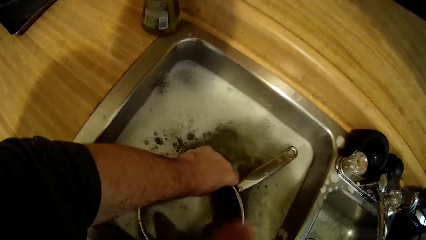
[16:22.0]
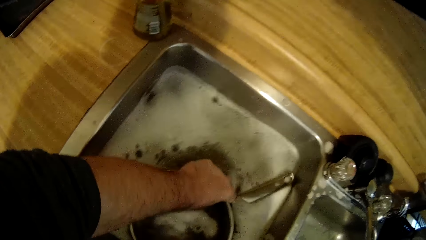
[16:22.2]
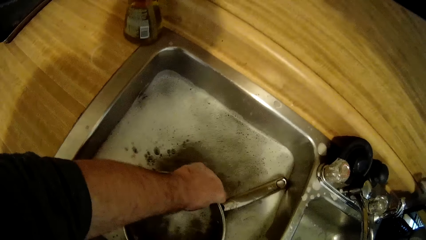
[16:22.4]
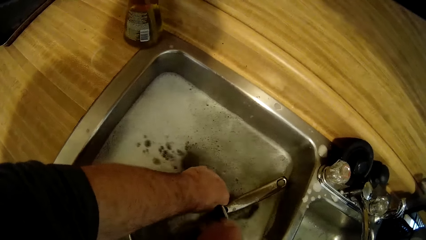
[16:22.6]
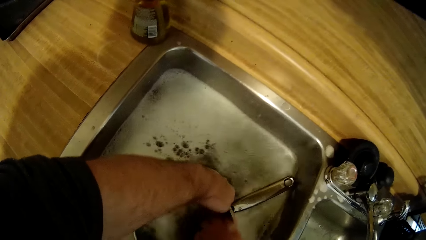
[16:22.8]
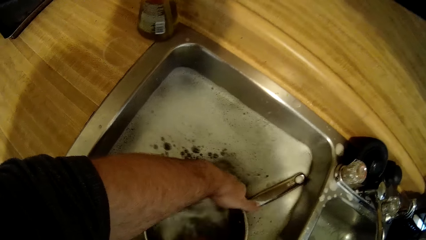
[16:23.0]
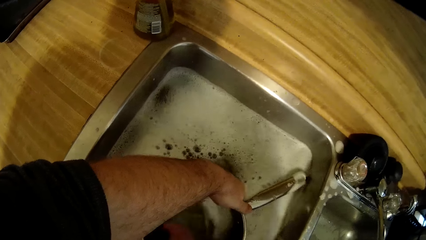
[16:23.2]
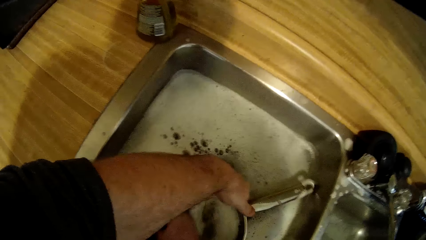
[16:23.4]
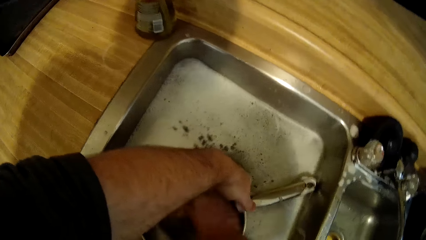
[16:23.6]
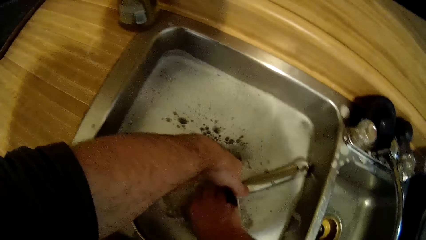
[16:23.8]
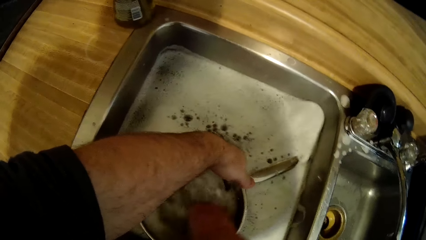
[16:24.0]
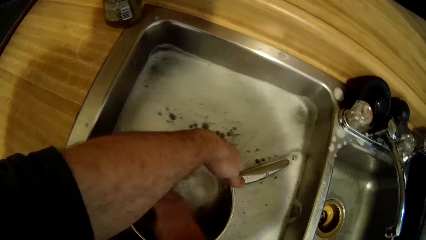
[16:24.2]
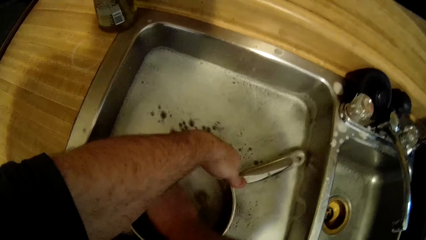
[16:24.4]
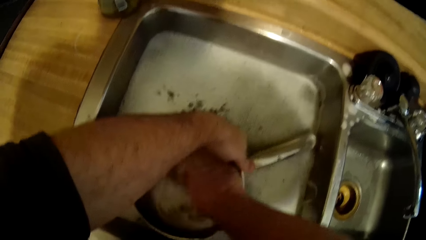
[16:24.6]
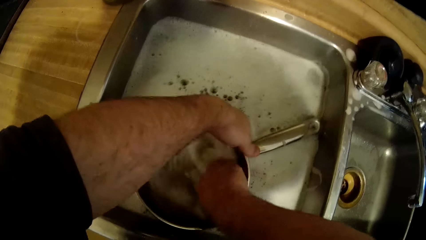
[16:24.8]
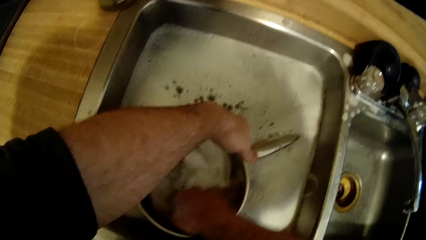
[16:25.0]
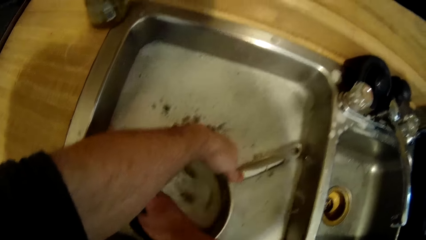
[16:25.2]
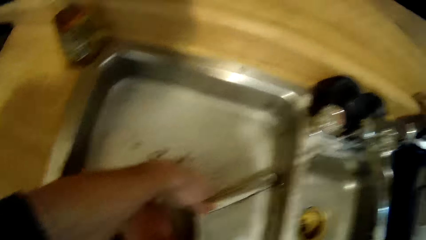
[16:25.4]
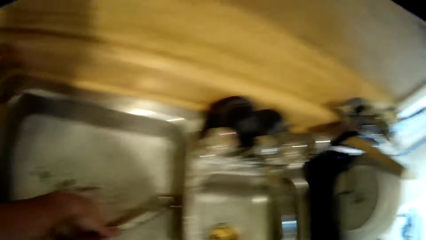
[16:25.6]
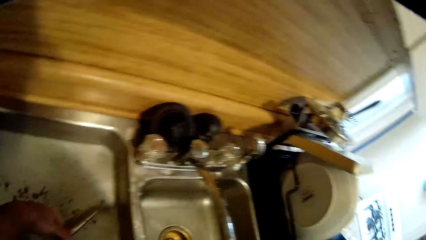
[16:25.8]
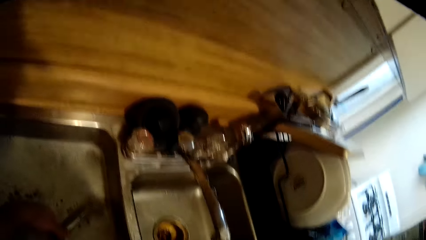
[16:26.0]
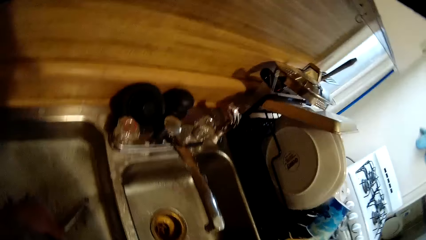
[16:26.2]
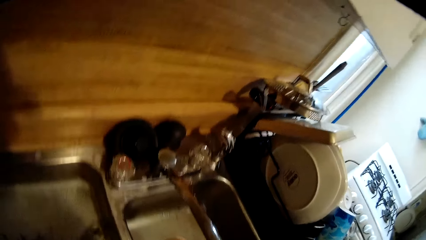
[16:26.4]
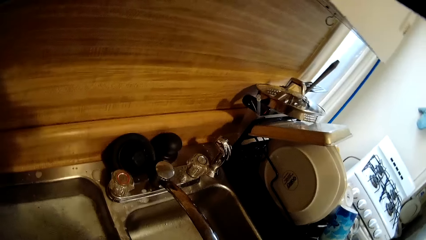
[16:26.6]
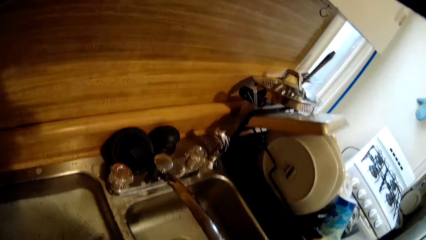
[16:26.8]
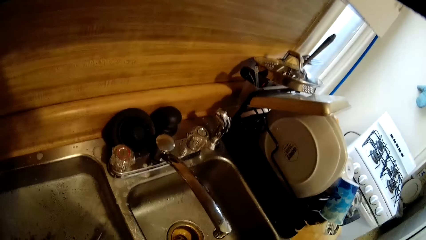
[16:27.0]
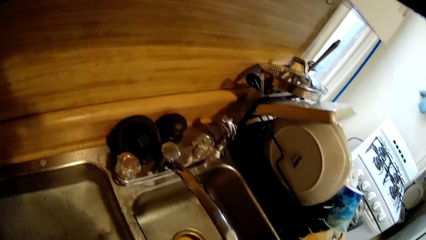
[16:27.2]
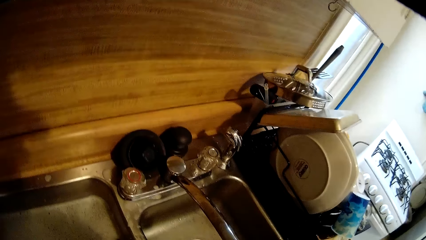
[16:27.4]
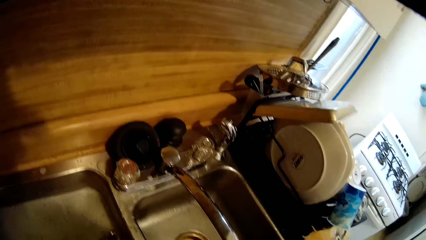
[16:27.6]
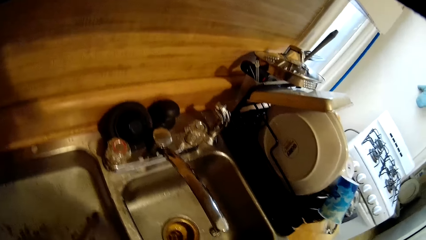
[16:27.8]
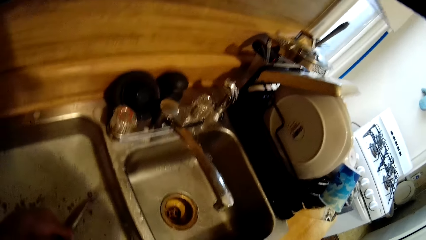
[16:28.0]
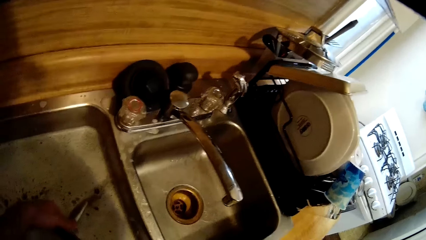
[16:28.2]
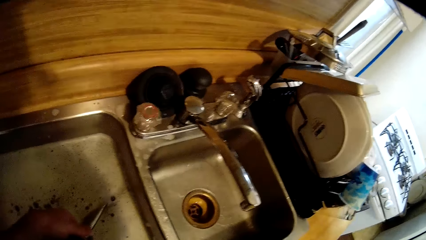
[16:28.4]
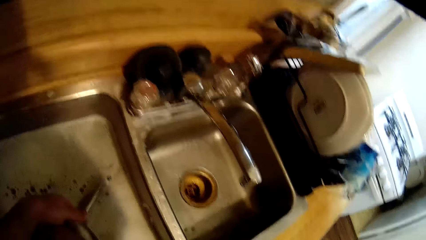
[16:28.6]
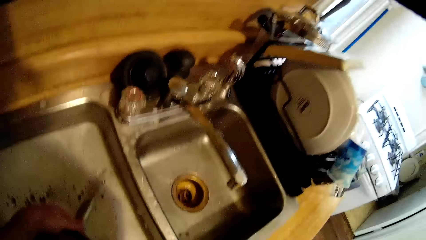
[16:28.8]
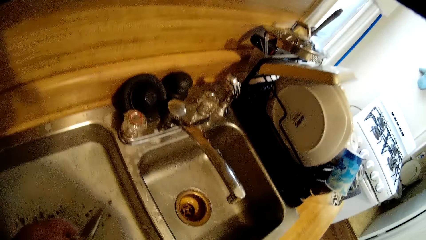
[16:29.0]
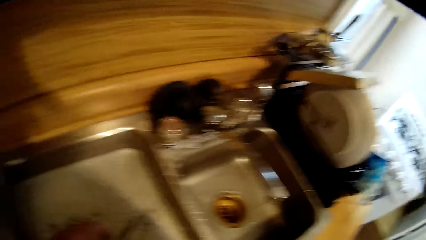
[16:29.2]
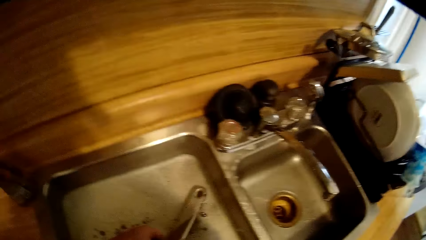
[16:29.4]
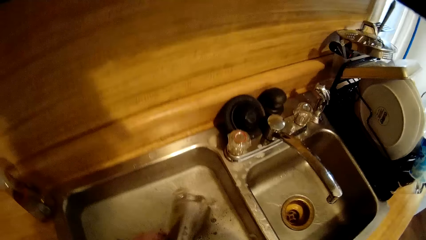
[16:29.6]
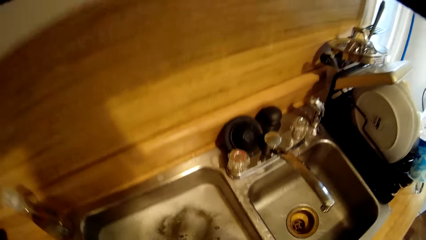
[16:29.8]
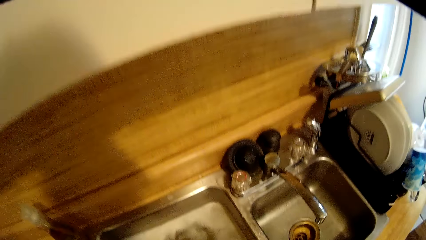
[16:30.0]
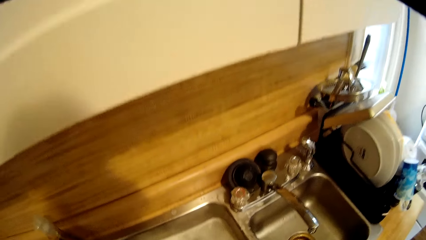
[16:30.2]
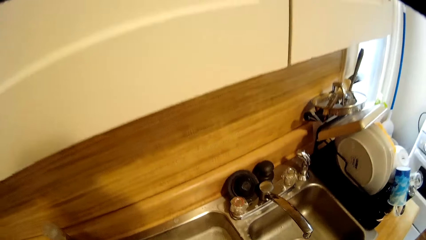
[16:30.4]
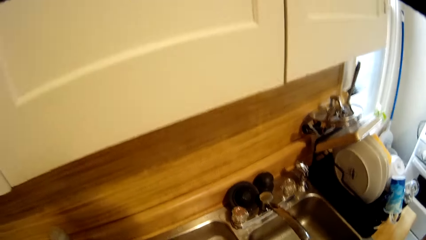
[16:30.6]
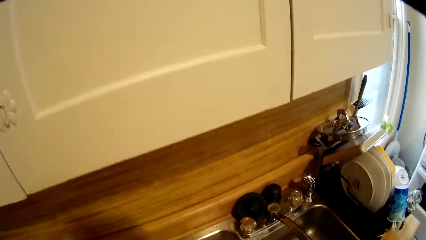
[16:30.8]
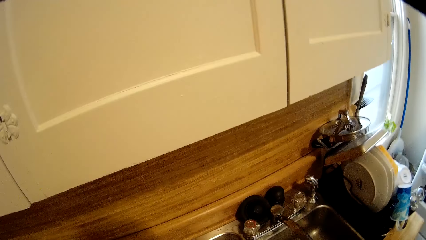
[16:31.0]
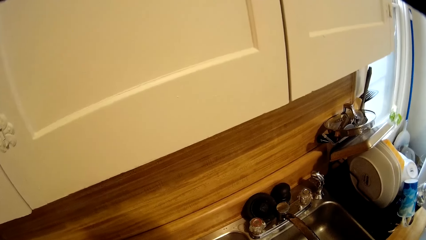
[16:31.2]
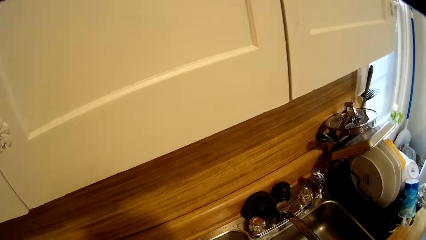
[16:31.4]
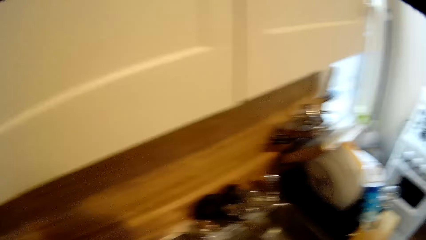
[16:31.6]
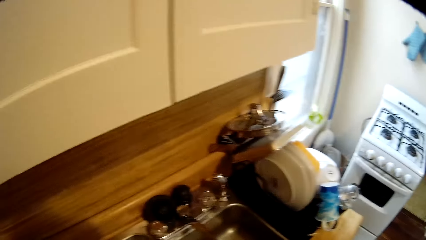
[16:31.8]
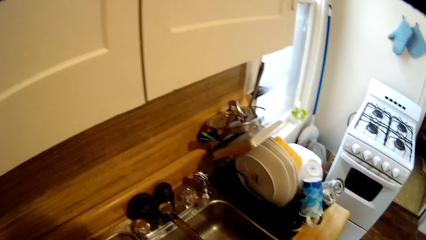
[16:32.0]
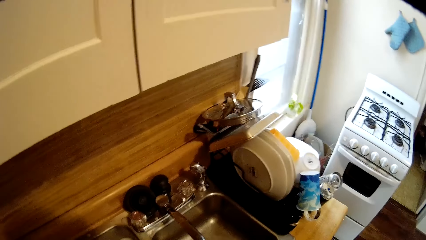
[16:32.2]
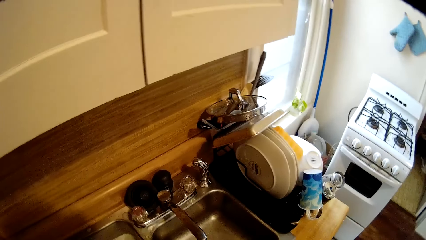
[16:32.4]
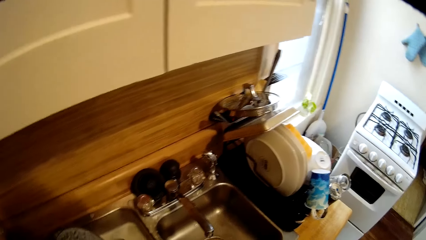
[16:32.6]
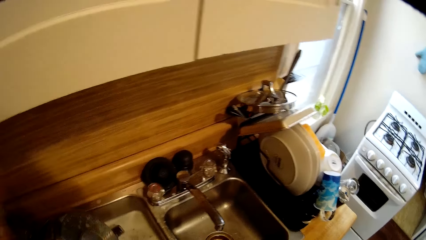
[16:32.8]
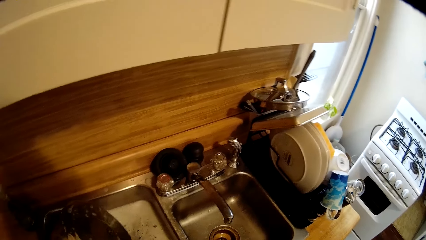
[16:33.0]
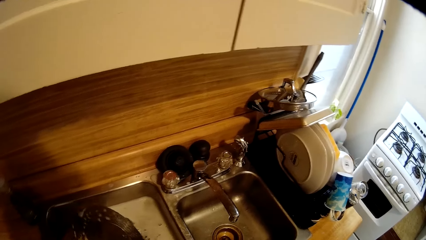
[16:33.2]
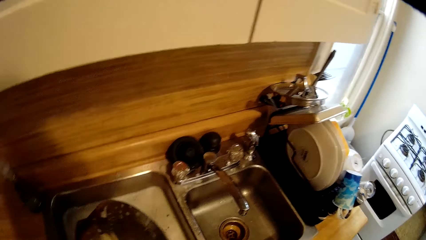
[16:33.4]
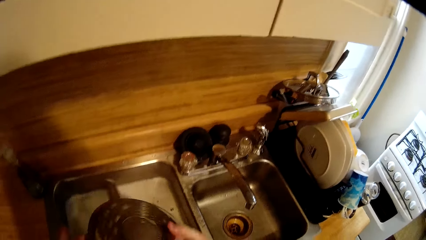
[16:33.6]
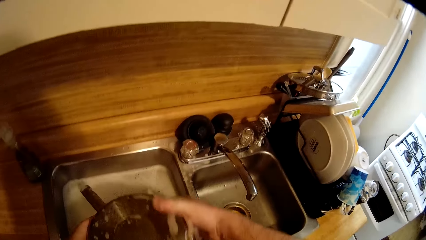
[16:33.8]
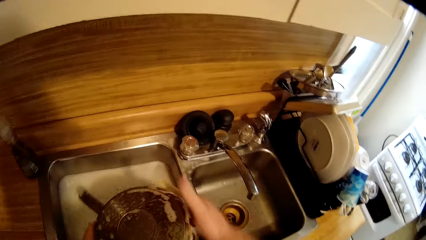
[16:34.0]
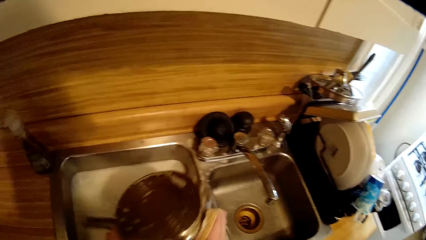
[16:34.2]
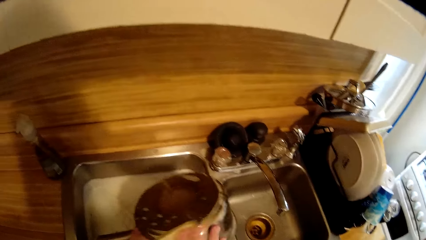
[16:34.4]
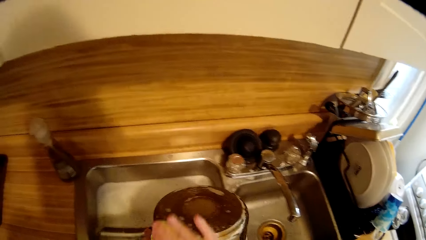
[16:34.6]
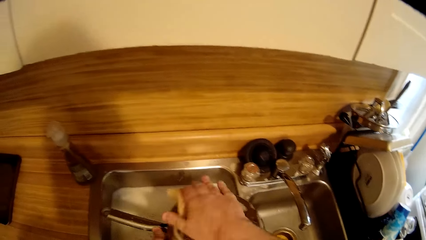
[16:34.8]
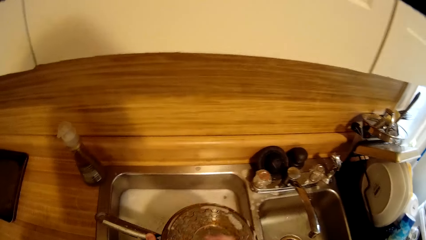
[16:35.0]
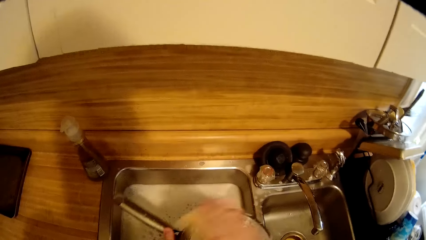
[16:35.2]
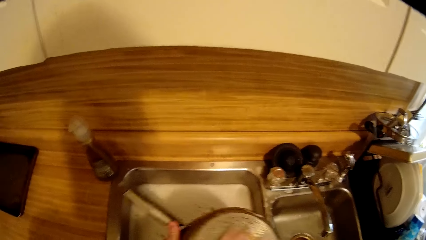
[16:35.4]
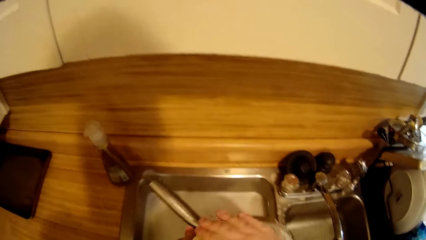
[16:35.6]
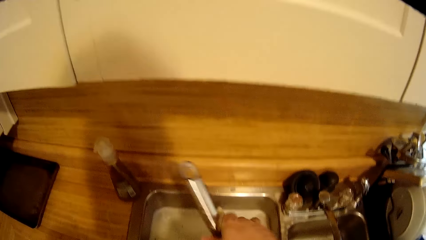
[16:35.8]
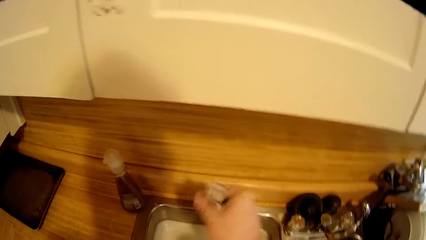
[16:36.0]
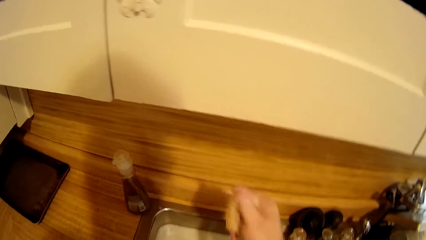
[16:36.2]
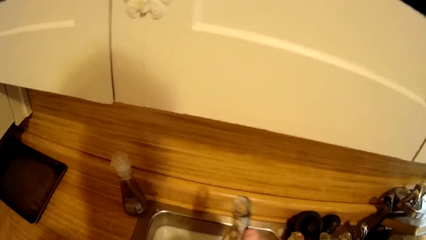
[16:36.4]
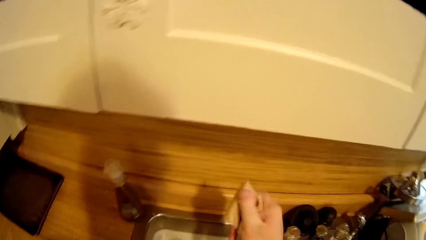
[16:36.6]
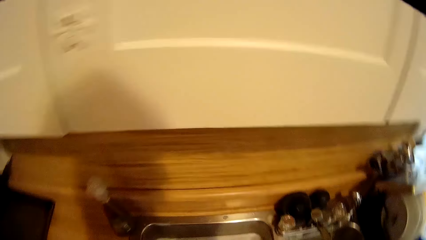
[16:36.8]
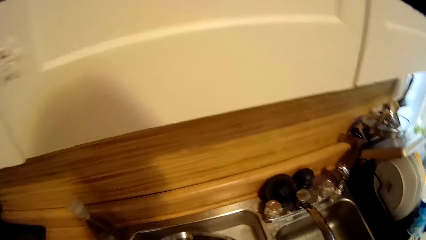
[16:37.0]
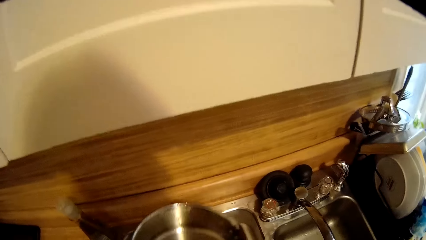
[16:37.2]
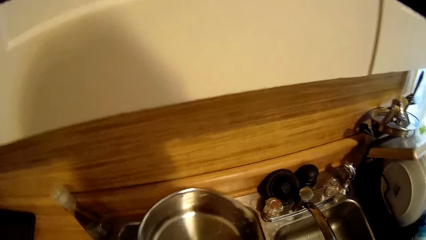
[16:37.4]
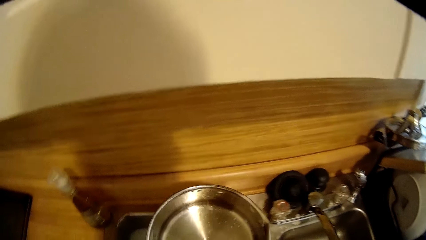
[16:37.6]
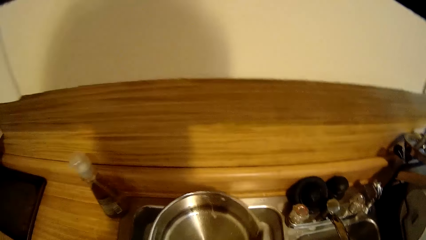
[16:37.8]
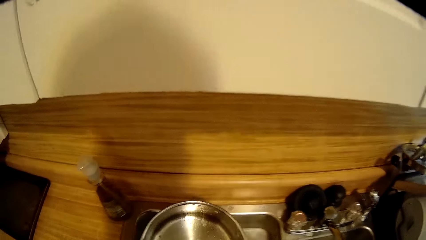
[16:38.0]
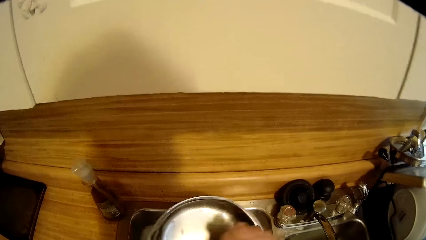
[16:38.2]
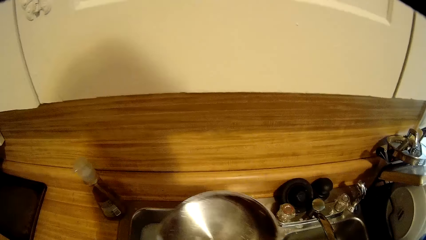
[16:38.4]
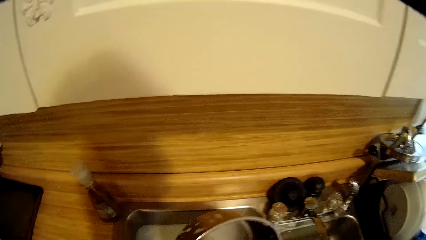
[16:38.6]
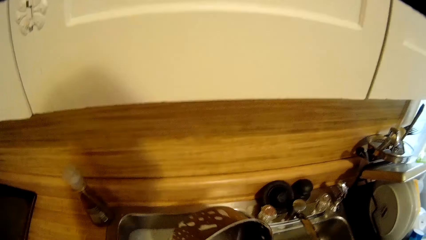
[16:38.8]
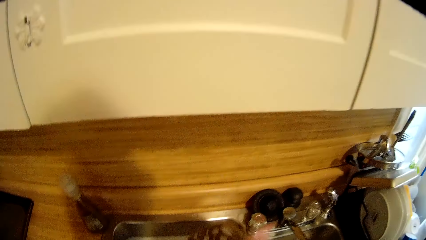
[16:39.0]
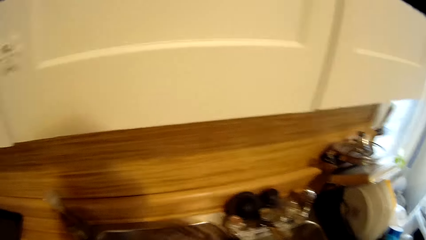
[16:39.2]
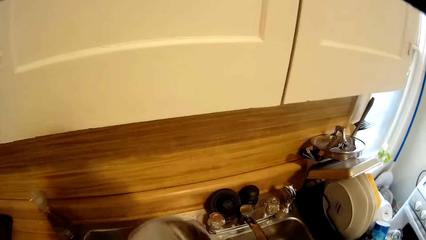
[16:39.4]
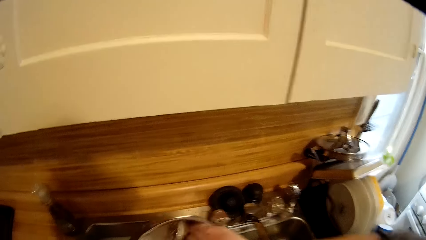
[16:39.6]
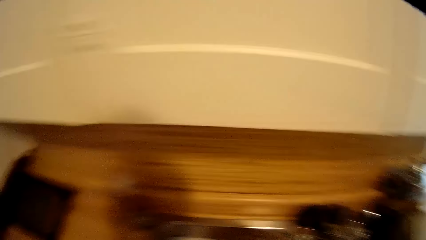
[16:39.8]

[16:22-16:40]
The camera wearer looks around. They wash the cooking pan.
